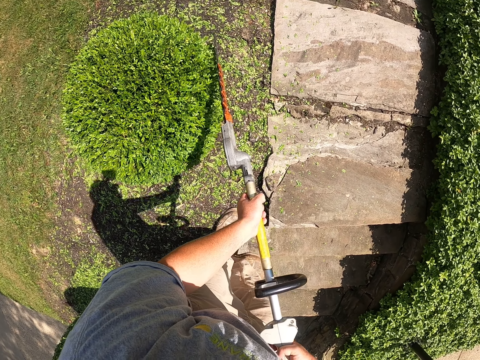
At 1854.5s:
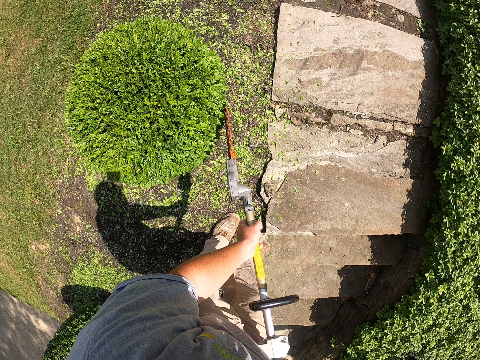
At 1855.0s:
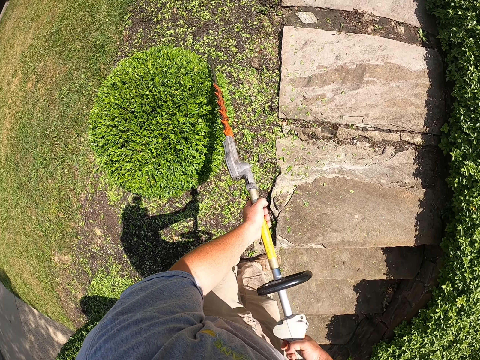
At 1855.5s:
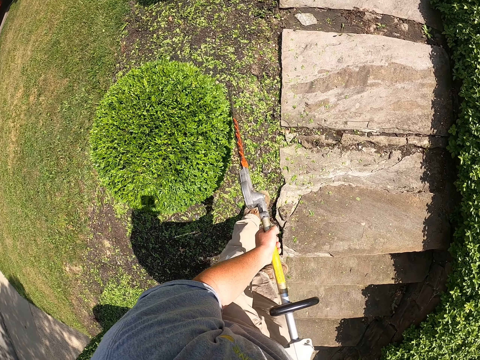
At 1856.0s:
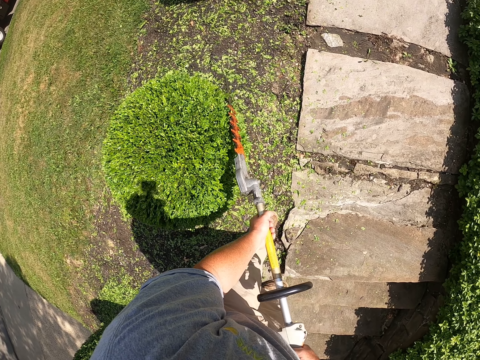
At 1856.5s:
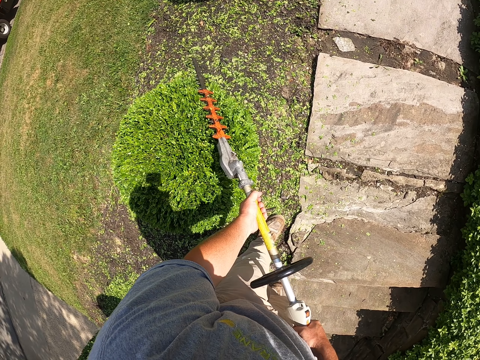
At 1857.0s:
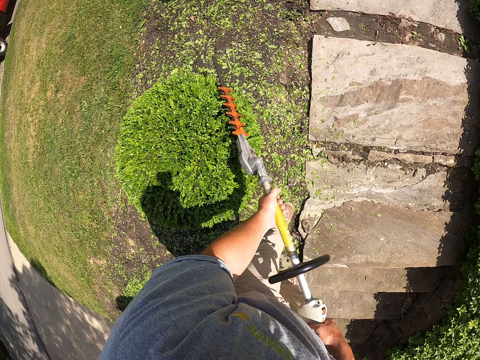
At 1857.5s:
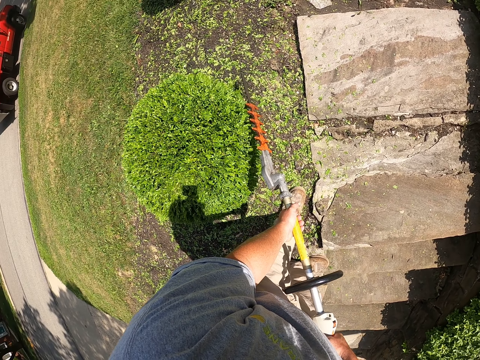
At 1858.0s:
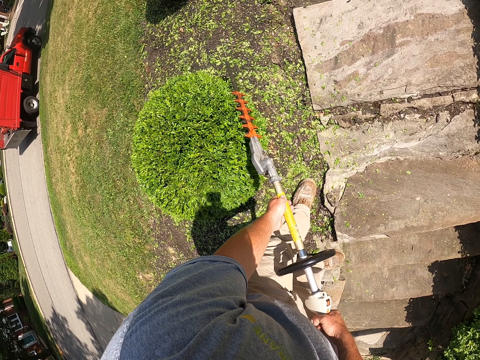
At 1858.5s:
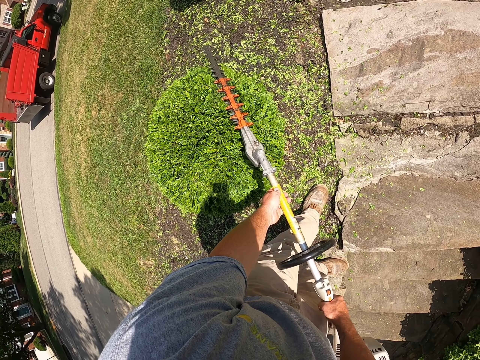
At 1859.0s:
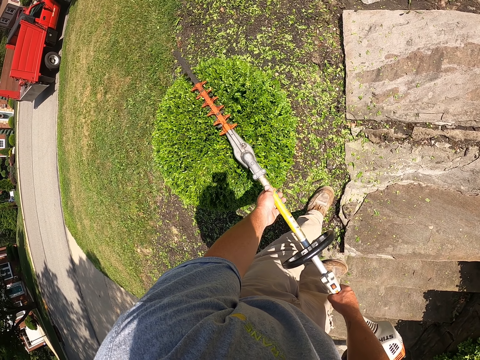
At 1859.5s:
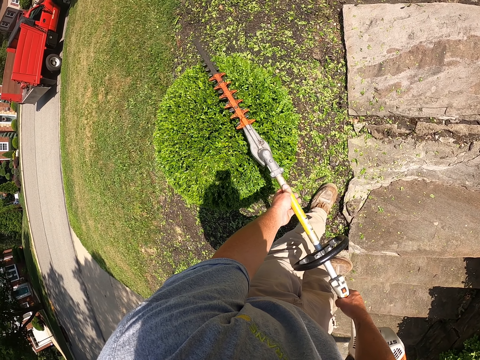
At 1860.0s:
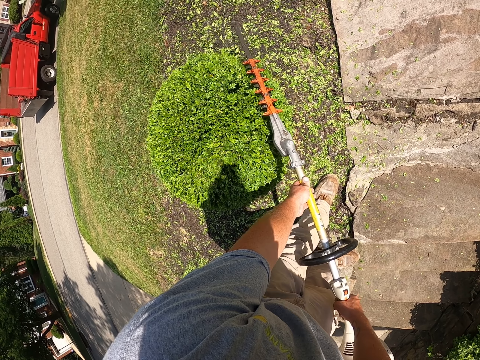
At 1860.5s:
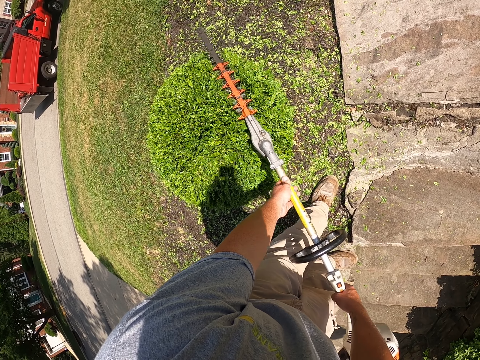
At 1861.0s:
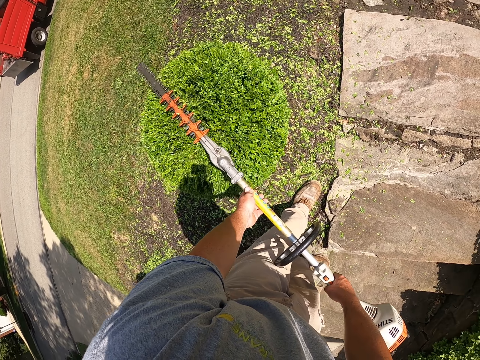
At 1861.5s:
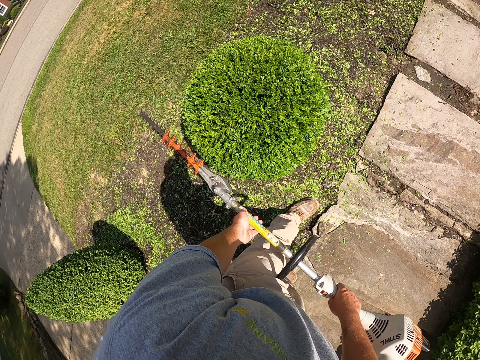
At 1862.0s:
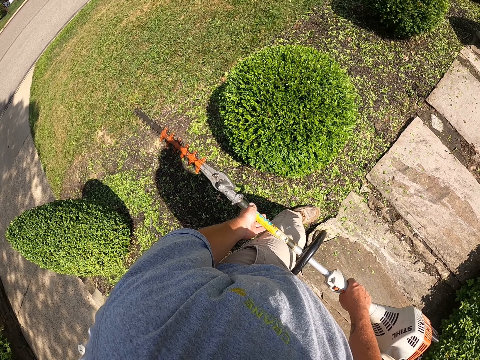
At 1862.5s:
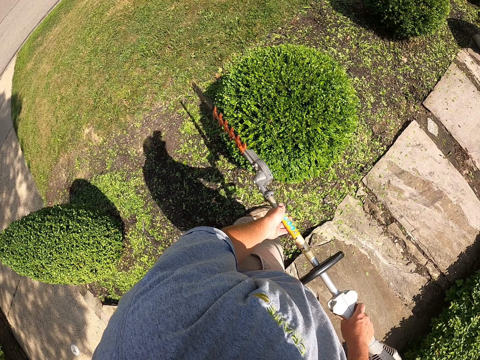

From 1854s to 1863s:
The camera wearer steps forward. They trim the tree with a tree trimmer.

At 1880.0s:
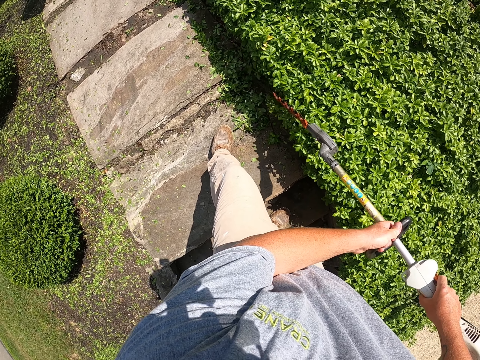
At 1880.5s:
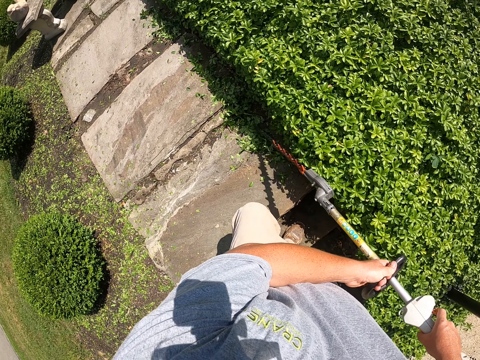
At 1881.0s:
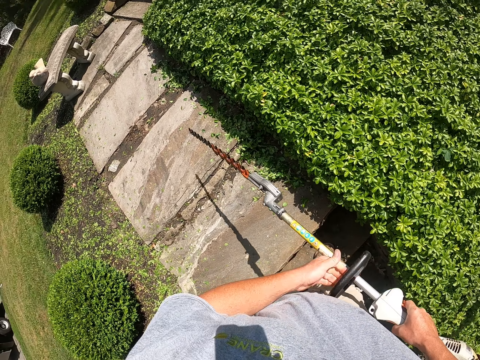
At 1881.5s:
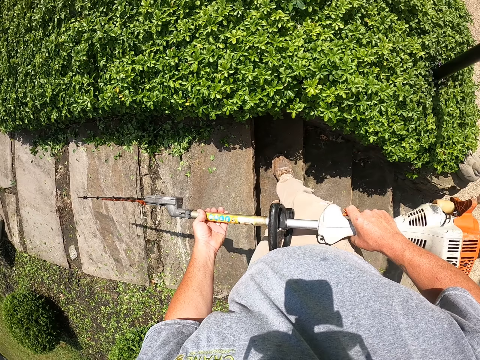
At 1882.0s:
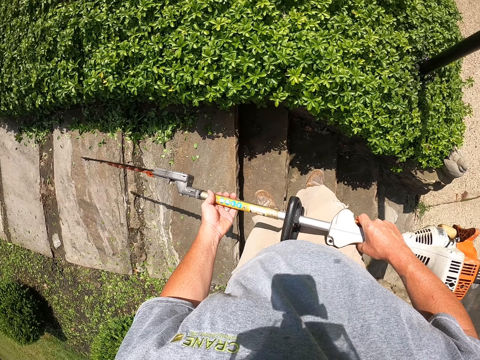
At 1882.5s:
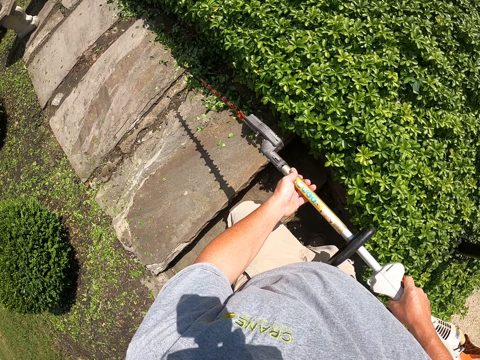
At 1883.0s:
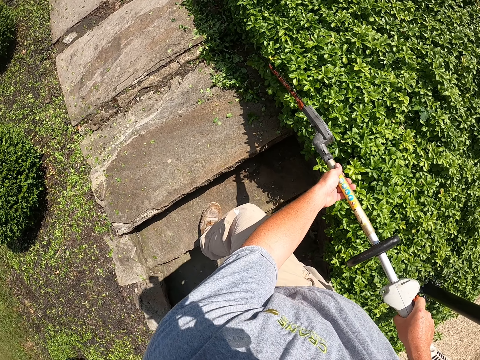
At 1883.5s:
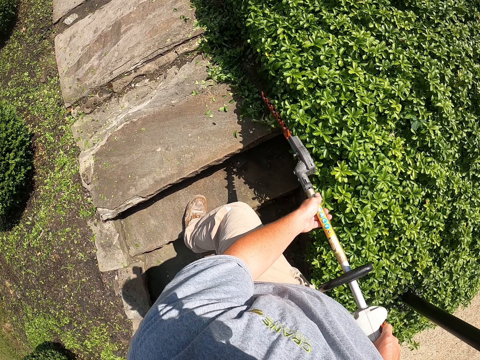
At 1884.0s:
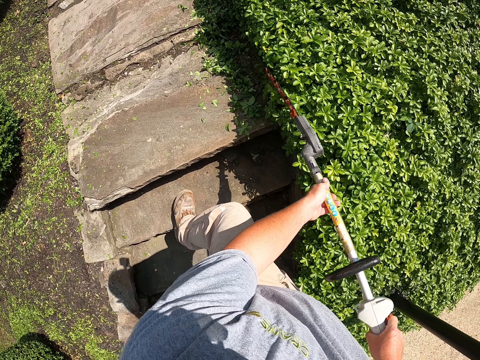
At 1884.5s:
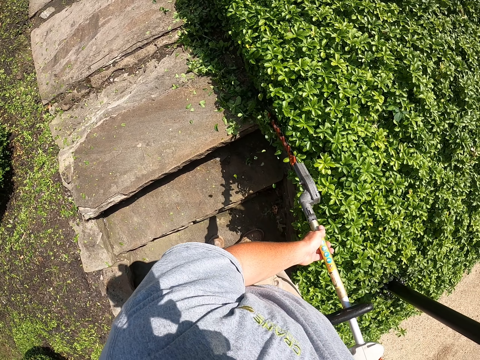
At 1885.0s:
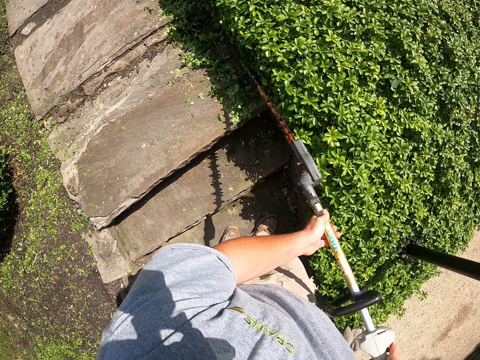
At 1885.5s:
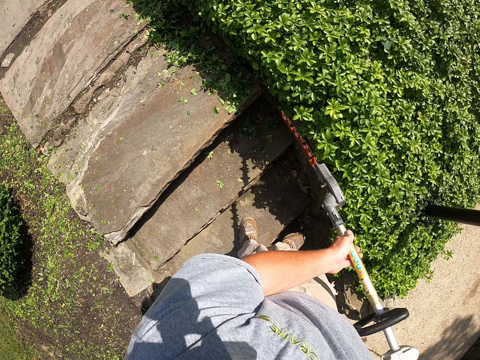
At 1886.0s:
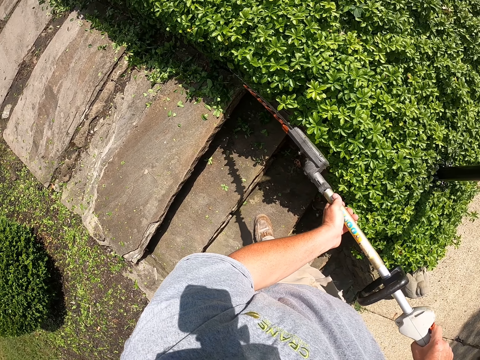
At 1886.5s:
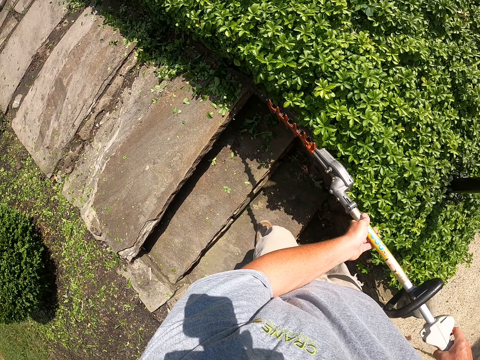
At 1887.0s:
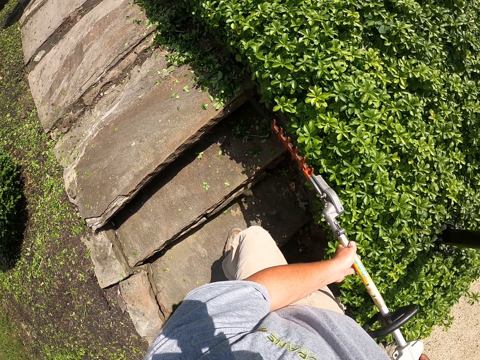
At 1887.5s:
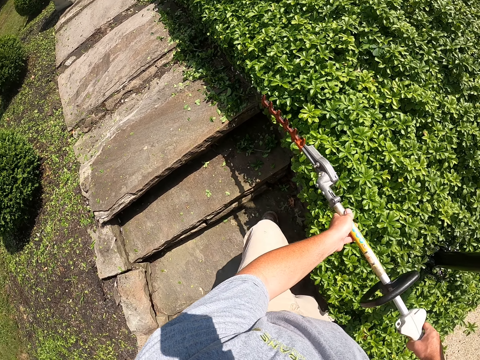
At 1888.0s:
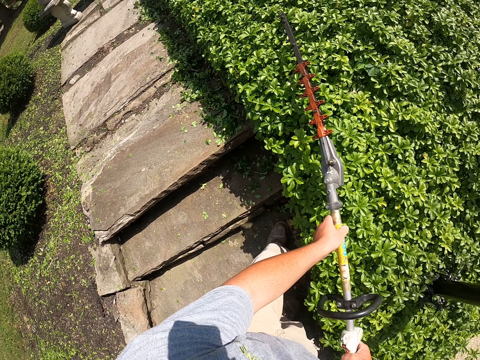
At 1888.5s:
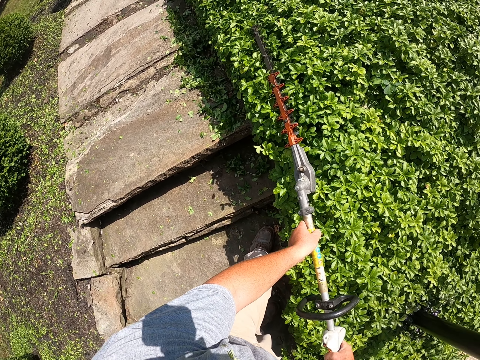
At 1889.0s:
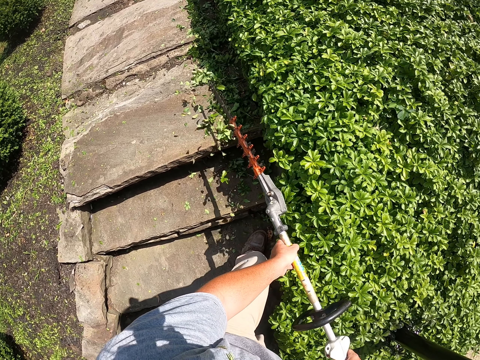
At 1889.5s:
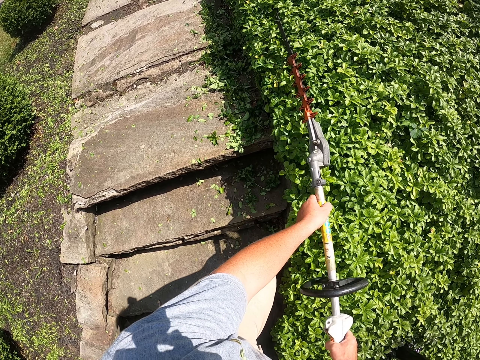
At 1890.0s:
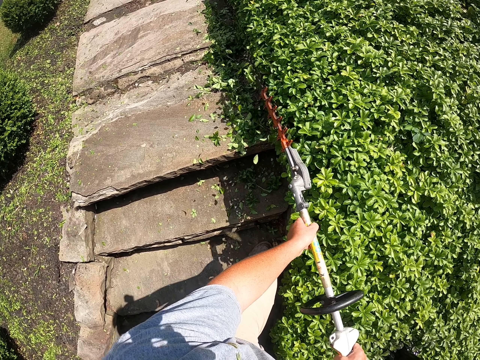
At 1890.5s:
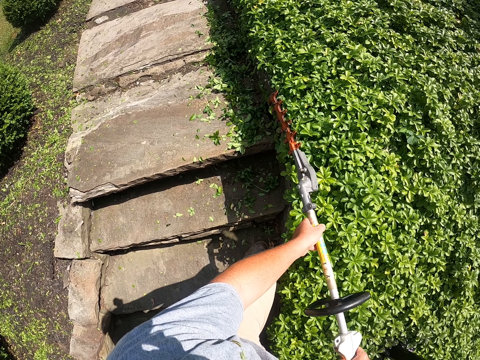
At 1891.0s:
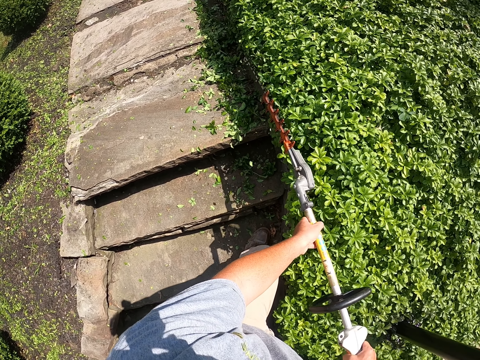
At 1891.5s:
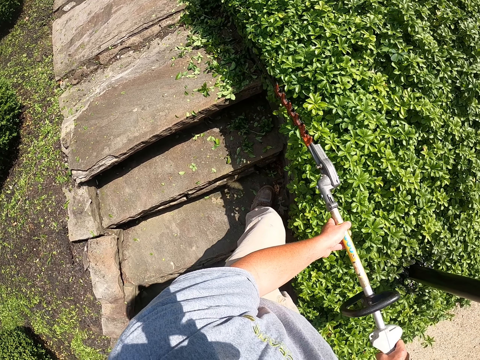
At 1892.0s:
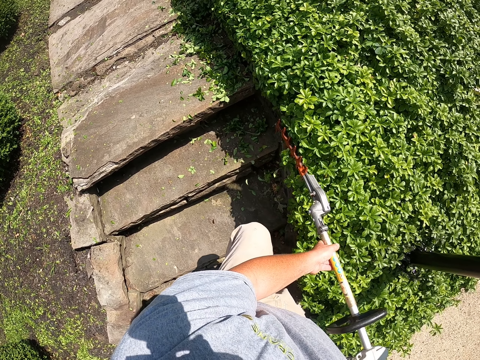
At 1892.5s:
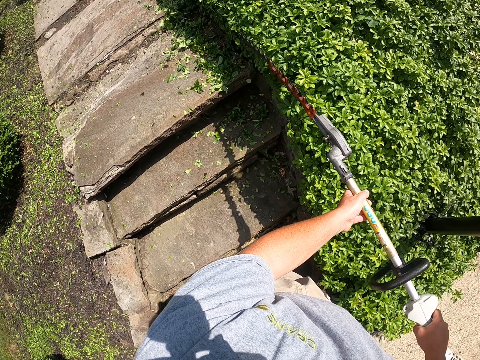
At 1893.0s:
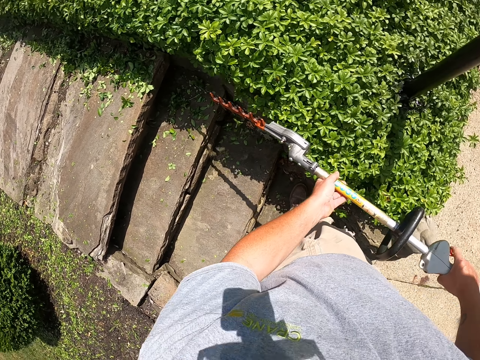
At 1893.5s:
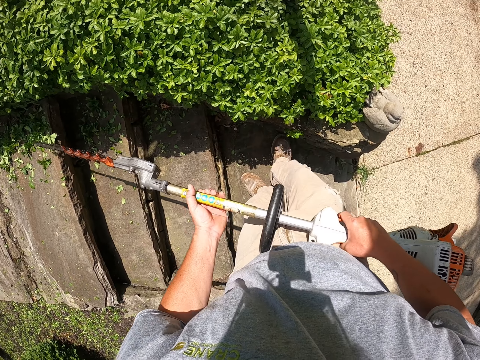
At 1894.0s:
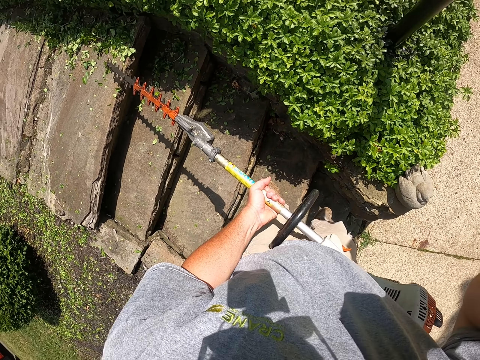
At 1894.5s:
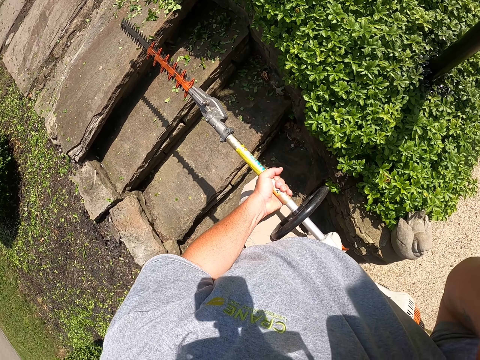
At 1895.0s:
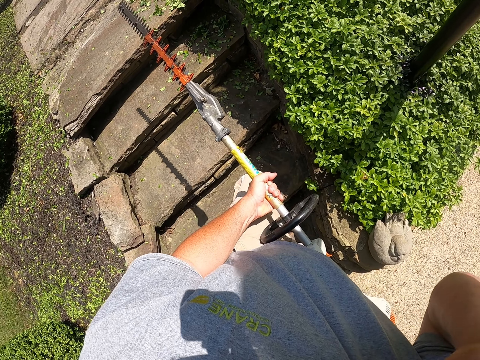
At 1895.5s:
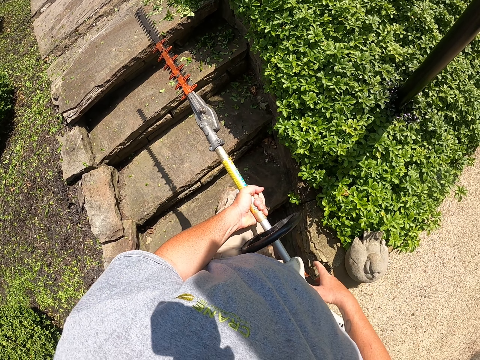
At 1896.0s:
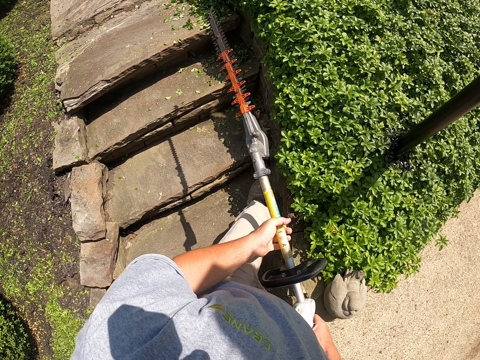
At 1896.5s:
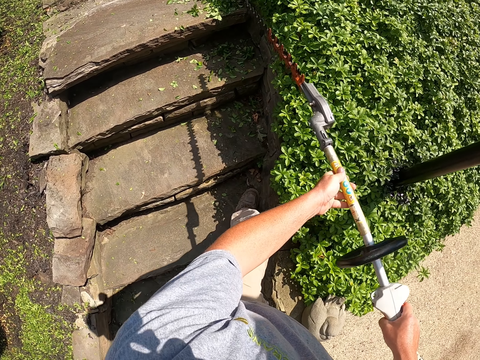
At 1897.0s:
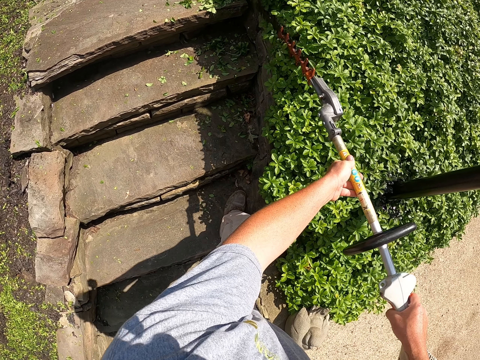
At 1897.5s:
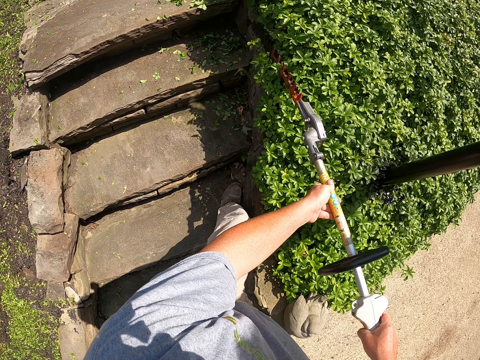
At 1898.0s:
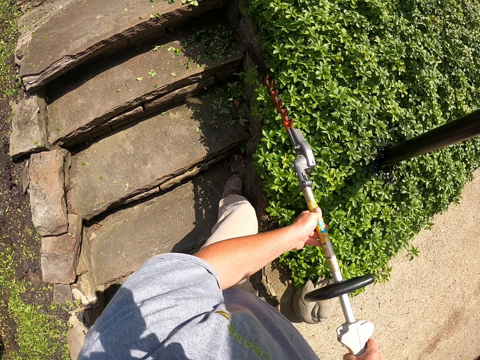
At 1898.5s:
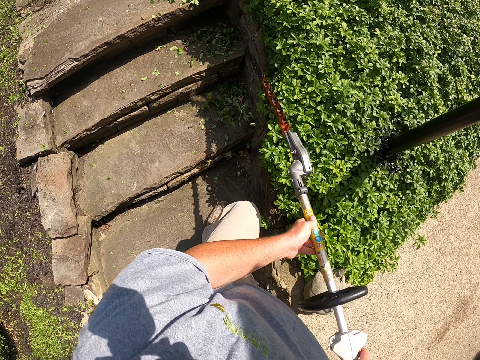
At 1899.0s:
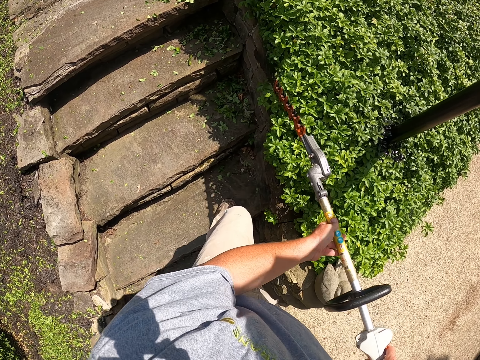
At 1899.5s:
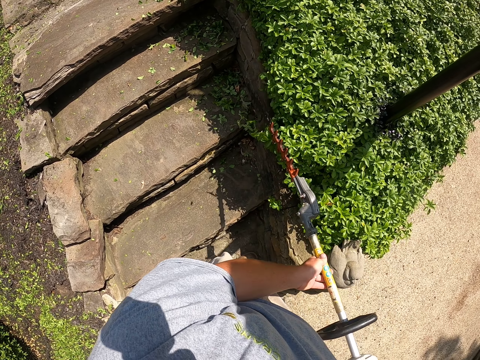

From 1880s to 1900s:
The camera wearer steps backwards. He trims a flower bed with a tree trimmer. He steps backwards. He trims the flower bed with the tree trimmer. He steps backwards. He trims the flower bed with the tree trimmer. He steps backwards. He trims the flower bed with the tree trimmer. He touches his face. He trims the flower bed with the tree trimmer.
